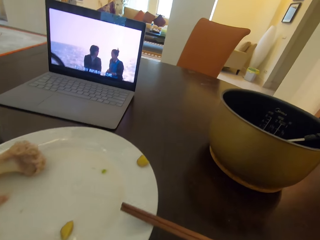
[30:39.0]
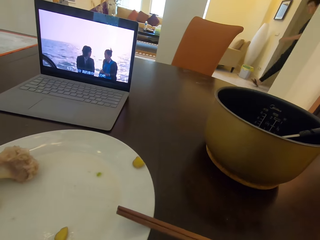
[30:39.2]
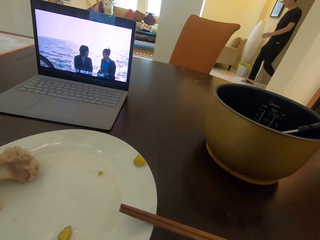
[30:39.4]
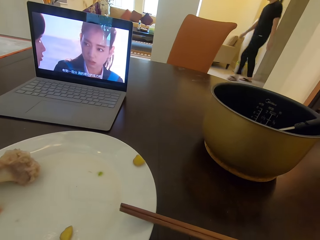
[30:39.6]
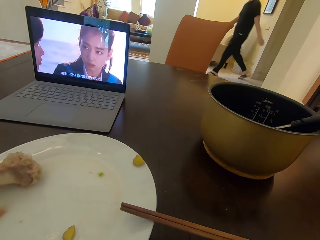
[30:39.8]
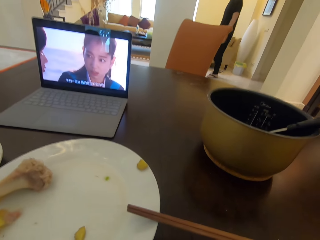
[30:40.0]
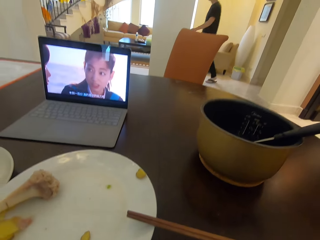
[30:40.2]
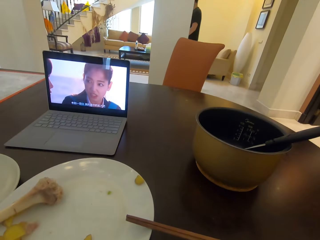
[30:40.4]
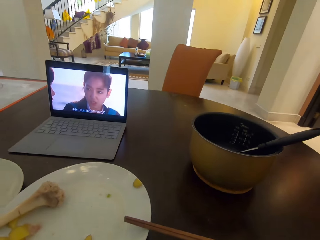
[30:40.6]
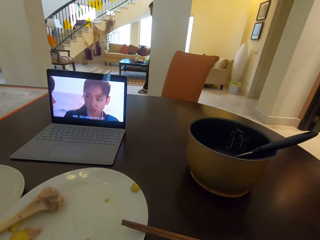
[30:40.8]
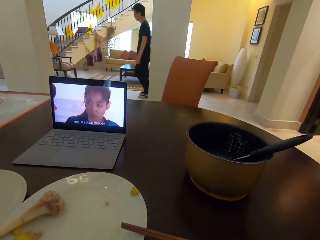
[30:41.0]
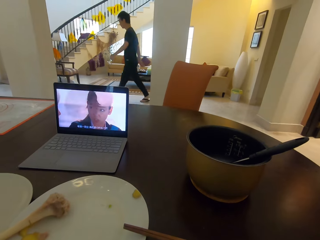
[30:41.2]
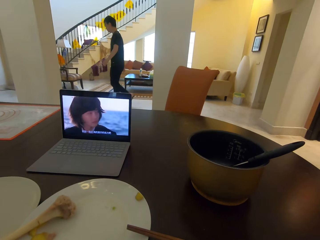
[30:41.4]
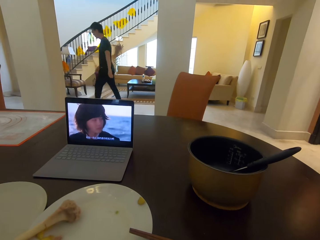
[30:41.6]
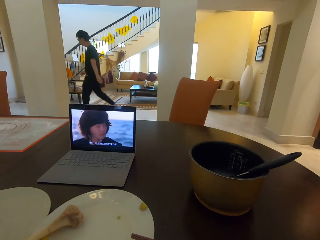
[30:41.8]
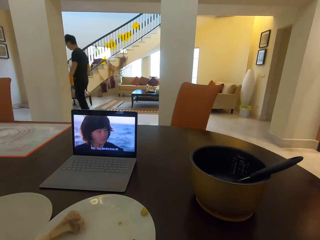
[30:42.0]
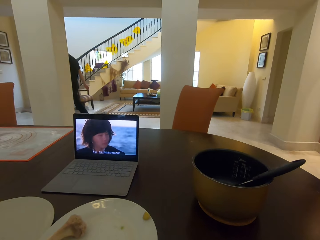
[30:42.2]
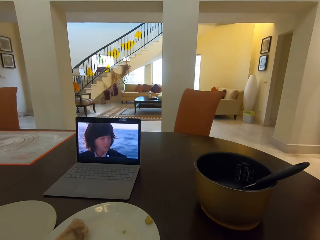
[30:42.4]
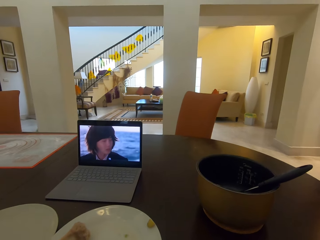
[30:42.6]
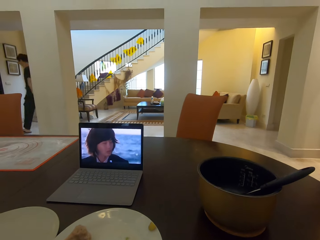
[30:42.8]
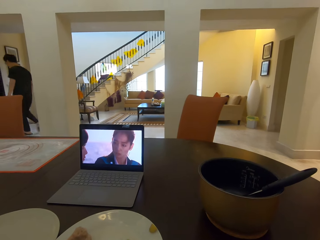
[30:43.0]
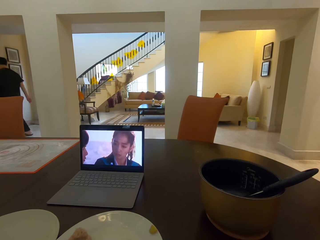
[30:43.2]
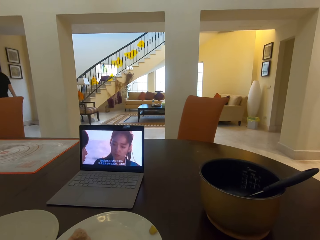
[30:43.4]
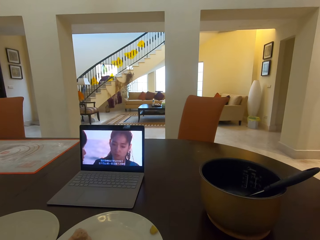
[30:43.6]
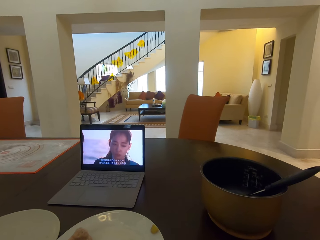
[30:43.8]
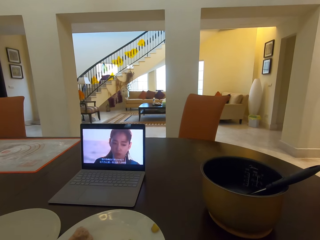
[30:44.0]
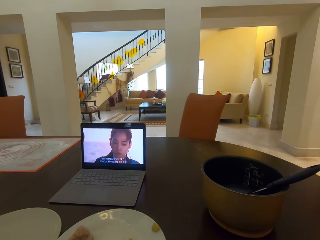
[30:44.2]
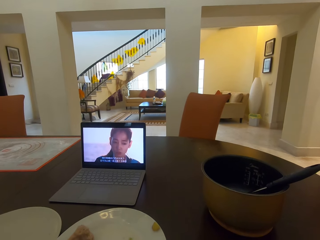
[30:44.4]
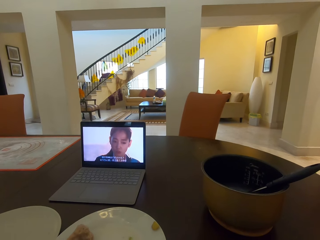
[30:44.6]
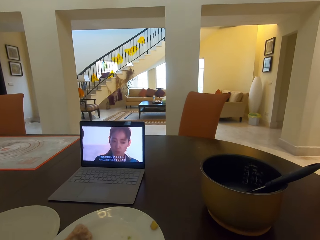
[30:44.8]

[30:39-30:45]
A man walks by.

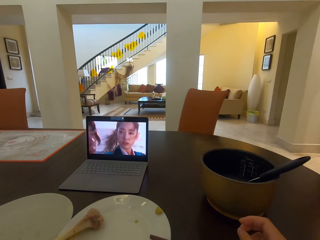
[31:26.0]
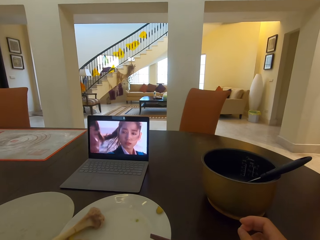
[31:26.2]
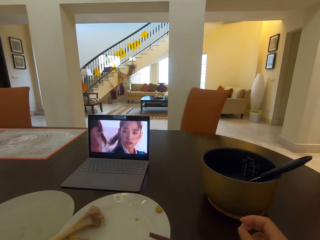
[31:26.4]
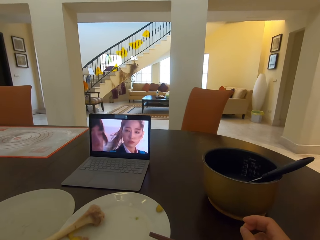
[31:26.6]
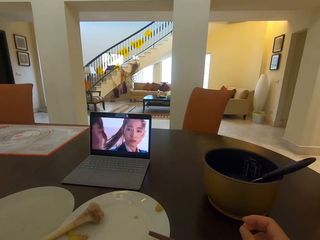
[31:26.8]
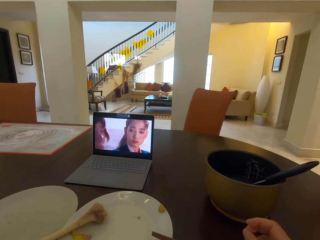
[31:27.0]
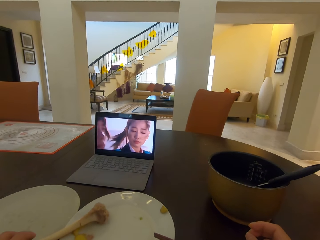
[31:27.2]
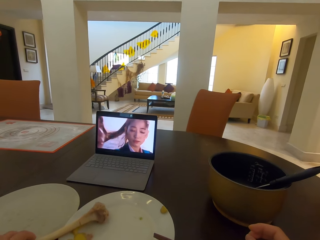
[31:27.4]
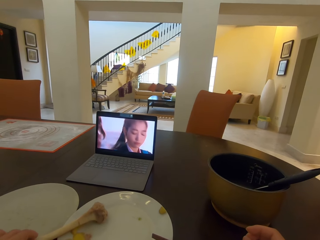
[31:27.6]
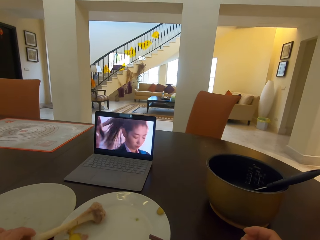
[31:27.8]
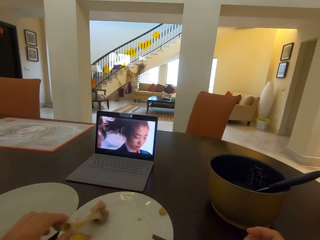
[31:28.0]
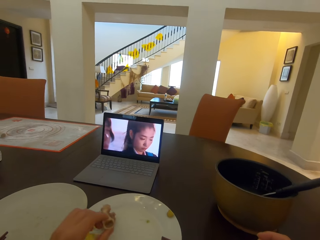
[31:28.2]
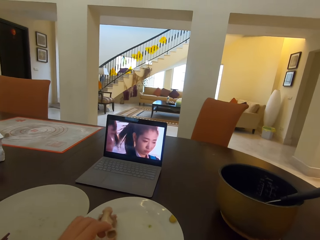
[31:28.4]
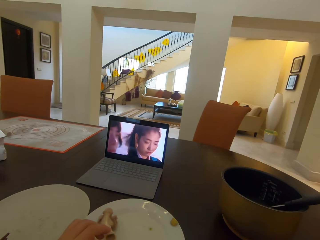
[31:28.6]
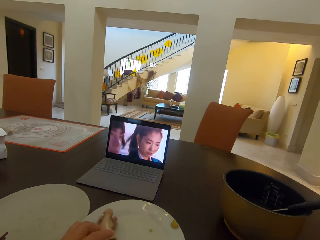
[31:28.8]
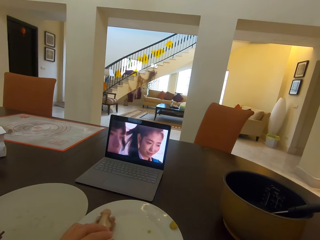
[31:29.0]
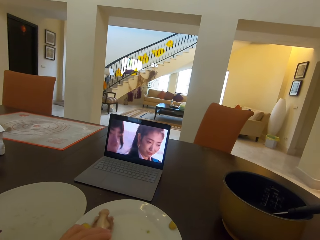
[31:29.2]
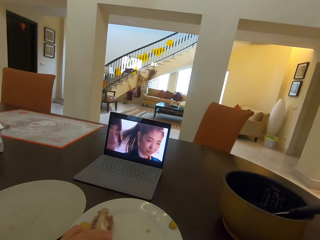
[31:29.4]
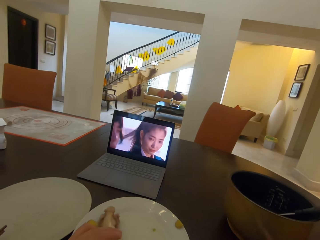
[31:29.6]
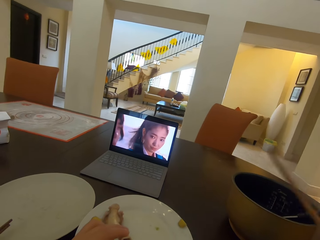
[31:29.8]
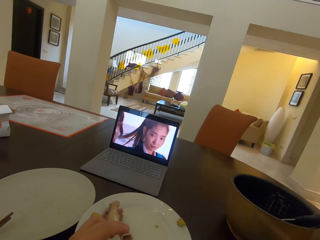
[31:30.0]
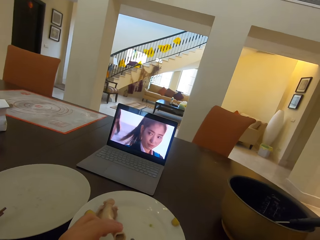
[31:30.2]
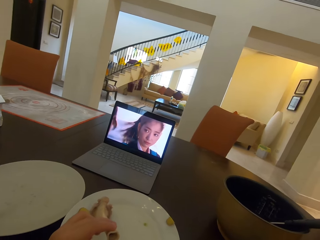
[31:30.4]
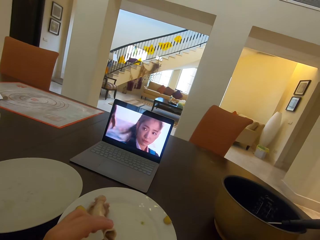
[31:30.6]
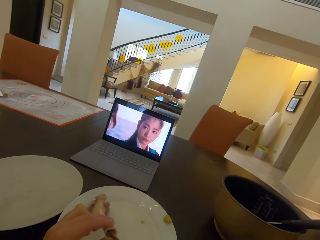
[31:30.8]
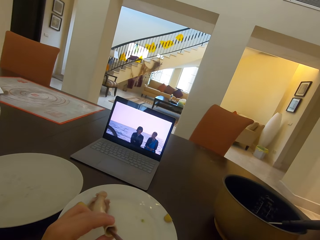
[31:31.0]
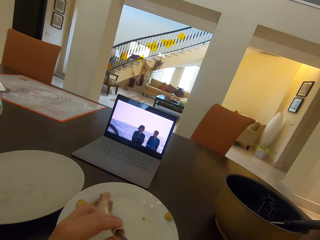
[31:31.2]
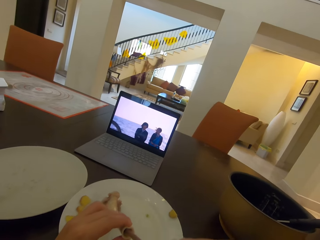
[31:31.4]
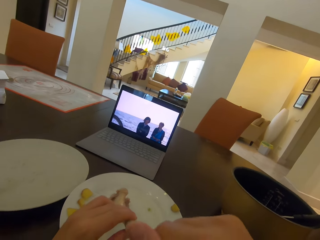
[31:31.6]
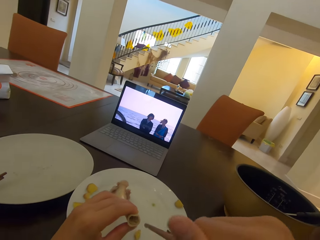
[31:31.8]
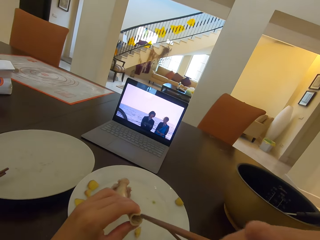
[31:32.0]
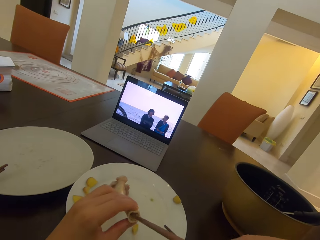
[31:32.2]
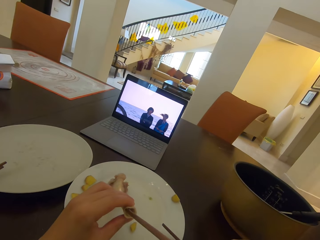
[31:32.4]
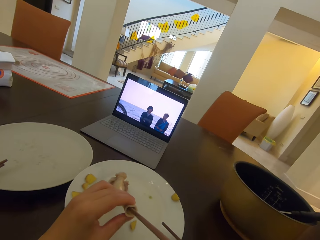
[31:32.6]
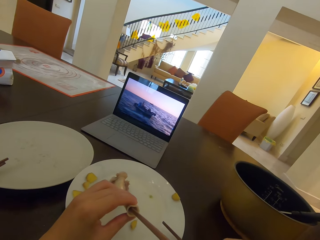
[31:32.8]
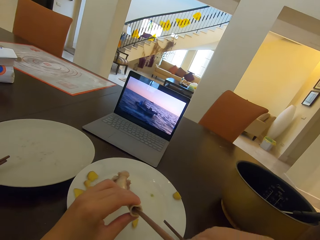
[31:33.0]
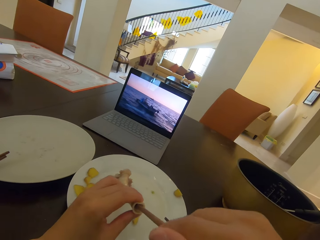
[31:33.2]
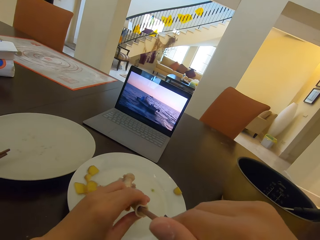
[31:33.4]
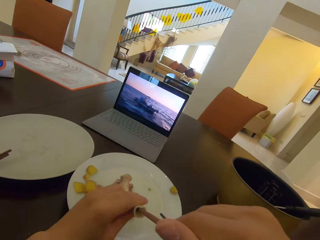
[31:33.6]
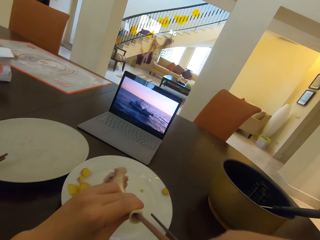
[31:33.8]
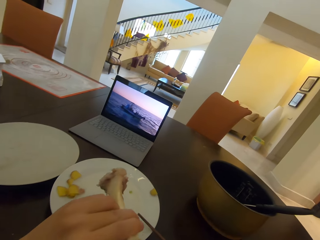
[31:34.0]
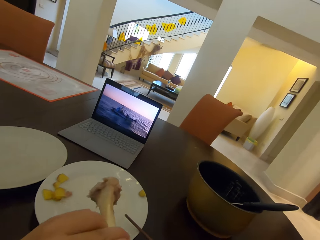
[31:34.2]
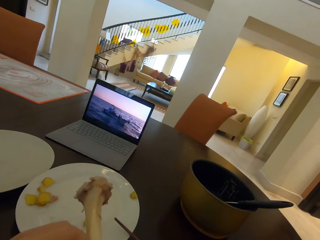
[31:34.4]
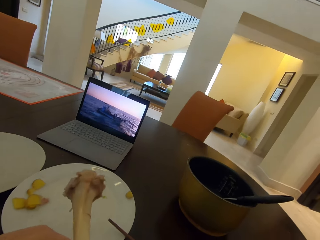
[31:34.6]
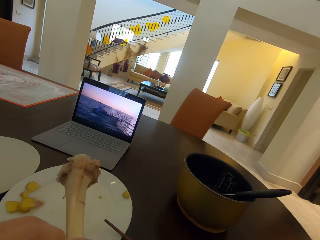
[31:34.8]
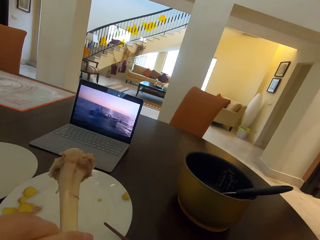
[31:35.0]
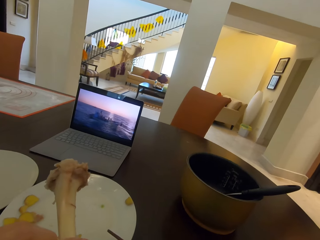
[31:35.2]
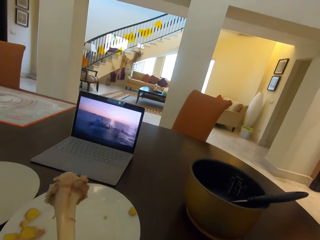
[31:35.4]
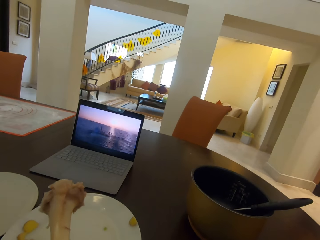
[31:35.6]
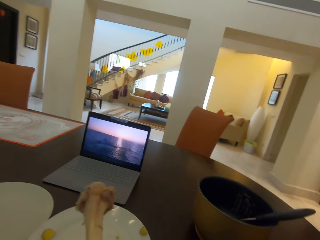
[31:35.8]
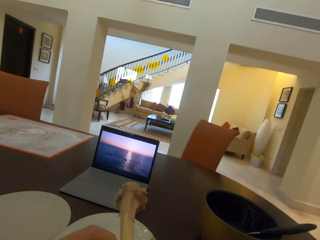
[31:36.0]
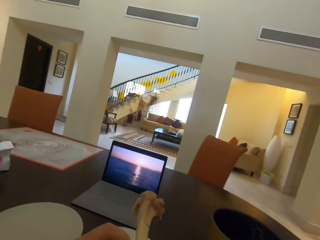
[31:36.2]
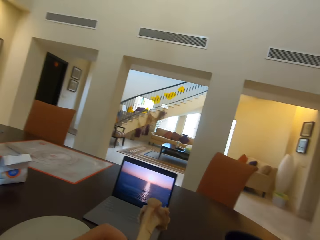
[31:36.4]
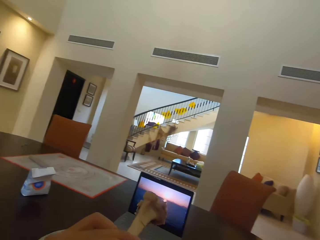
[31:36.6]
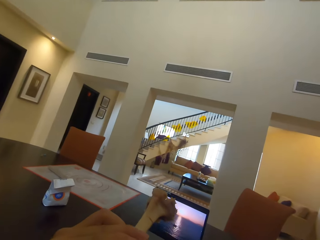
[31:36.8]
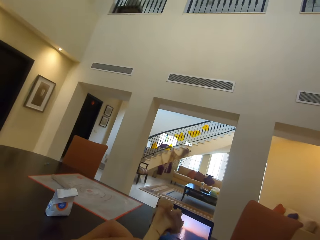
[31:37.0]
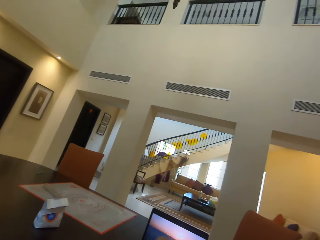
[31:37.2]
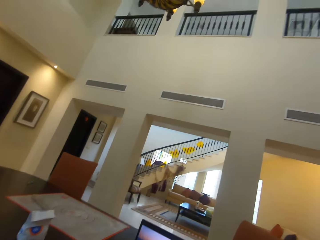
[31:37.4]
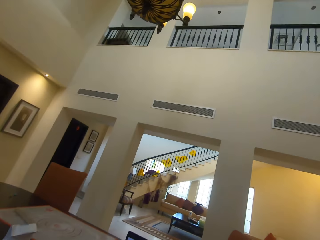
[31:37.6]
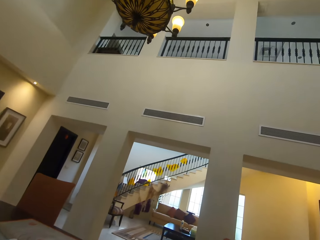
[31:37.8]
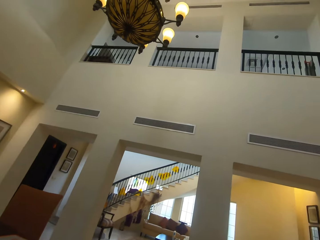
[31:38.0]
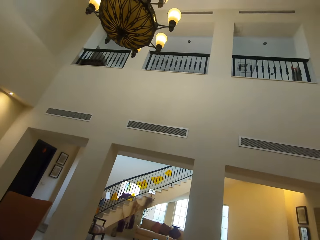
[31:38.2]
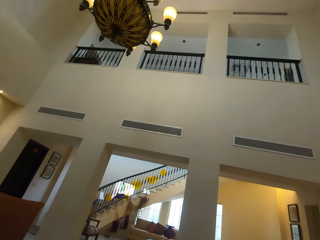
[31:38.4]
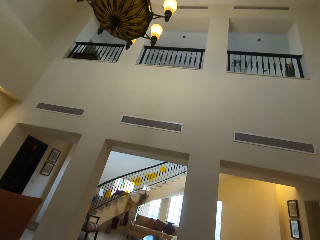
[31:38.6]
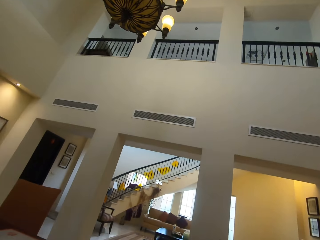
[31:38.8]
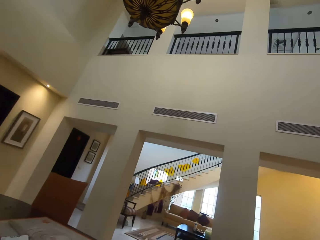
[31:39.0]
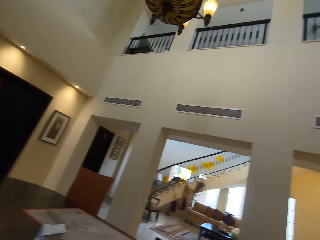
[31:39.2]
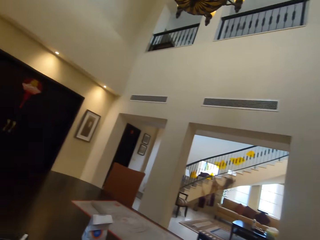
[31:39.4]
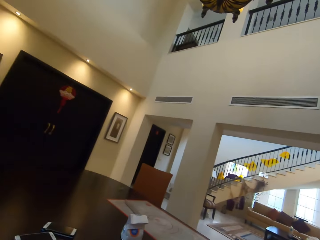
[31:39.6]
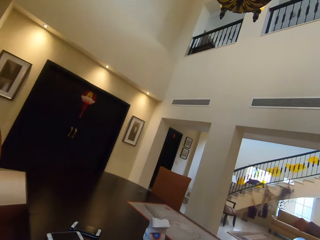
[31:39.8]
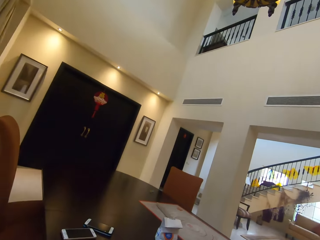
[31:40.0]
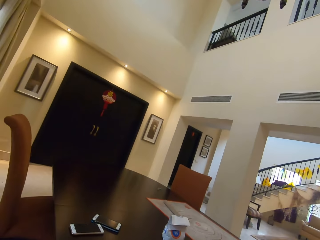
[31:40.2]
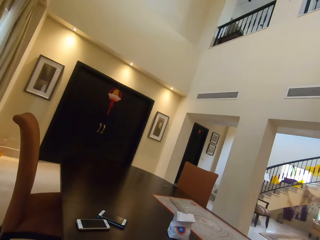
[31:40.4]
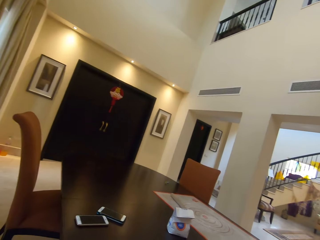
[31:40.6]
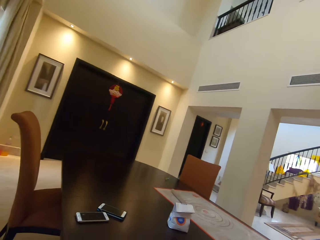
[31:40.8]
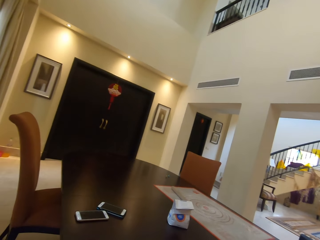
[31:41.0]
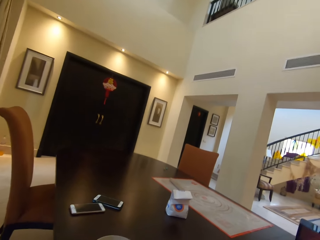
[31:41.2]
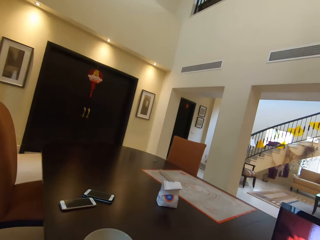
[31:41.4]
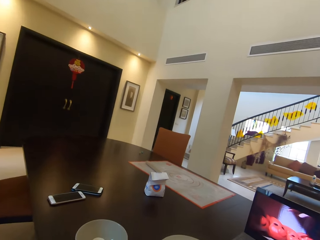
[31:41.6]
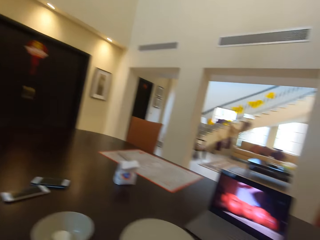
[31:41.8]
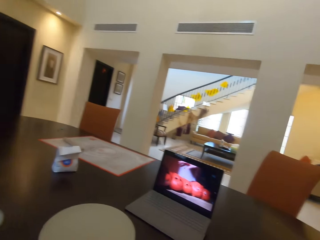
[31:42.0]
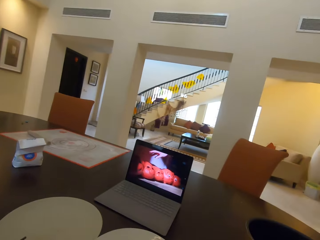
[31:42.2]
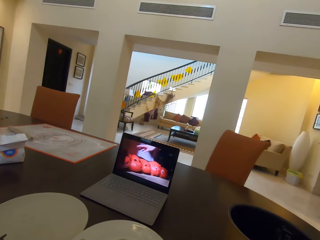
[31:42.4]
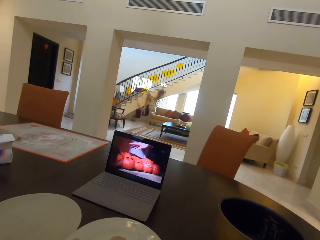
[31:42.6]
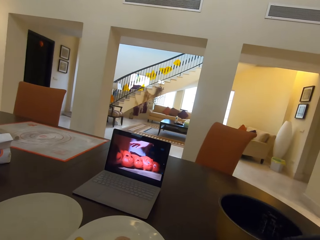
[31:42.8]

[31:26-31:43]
The camera wearer carries a bone on a plate with his left hand. He picks up the chicken bone on the plate. He picks up chopsticks on the plate. He inserts the chopsticks in the chicken bone. He drinks the bone marrow in the chicken bone.
